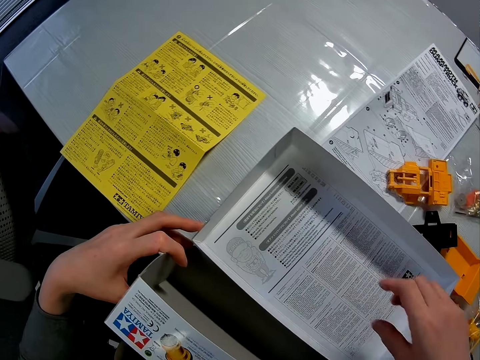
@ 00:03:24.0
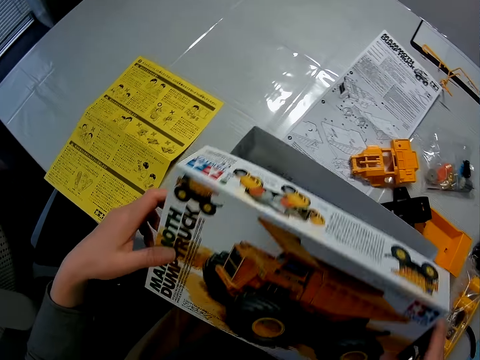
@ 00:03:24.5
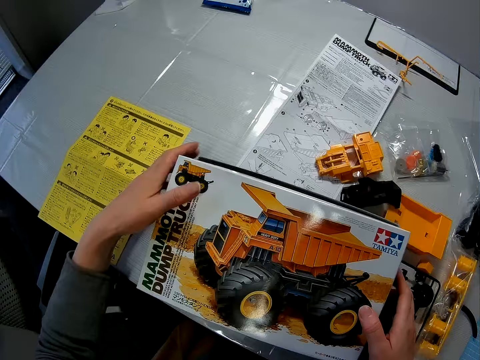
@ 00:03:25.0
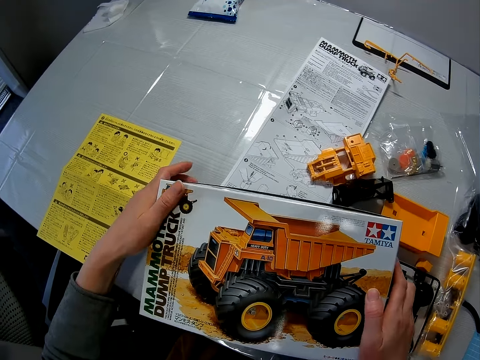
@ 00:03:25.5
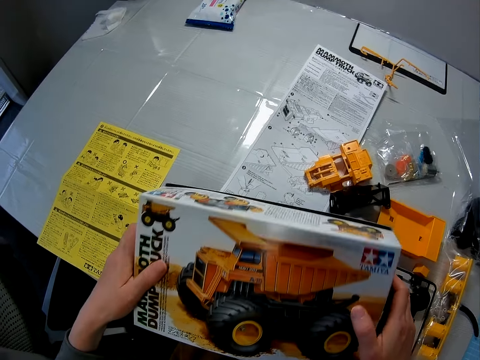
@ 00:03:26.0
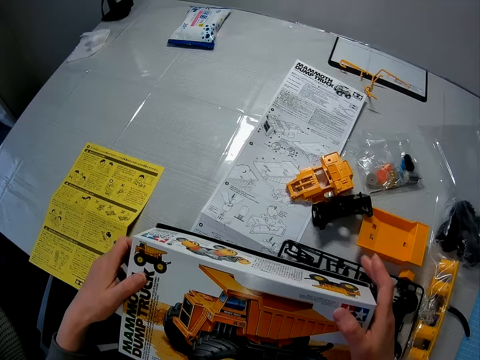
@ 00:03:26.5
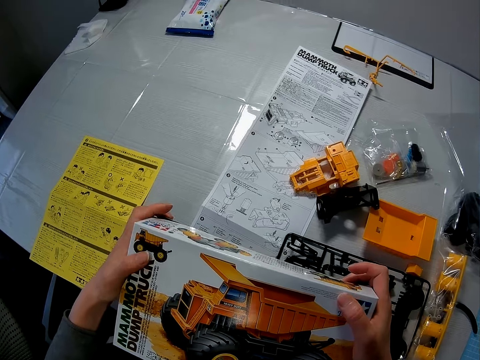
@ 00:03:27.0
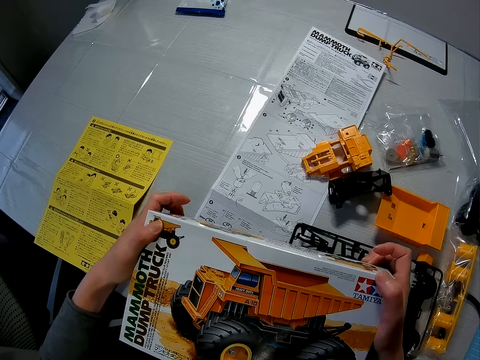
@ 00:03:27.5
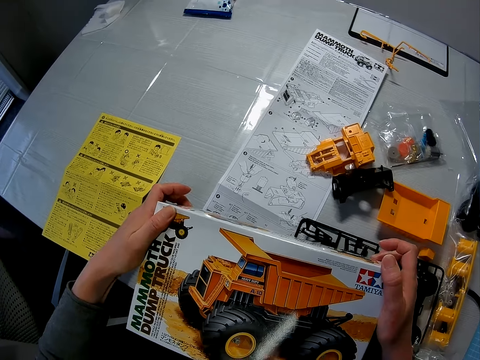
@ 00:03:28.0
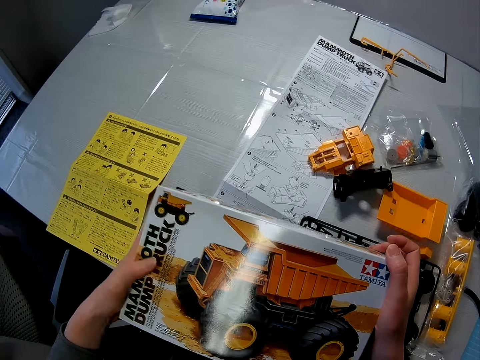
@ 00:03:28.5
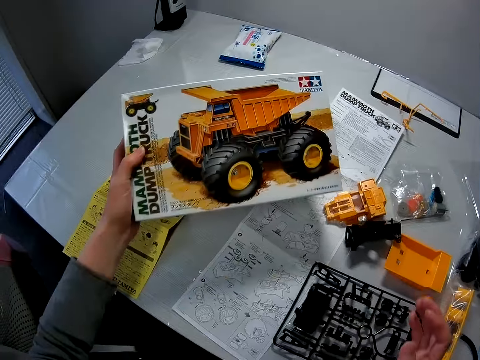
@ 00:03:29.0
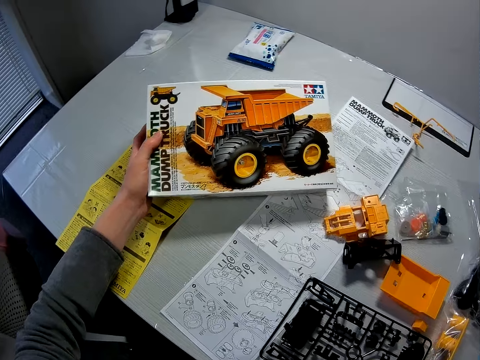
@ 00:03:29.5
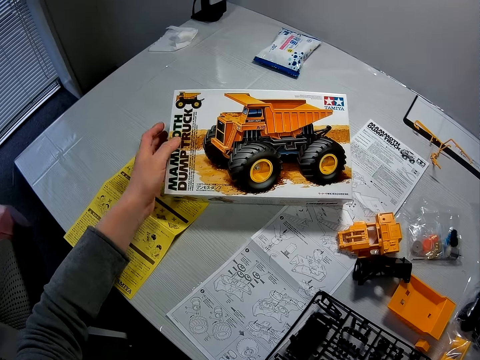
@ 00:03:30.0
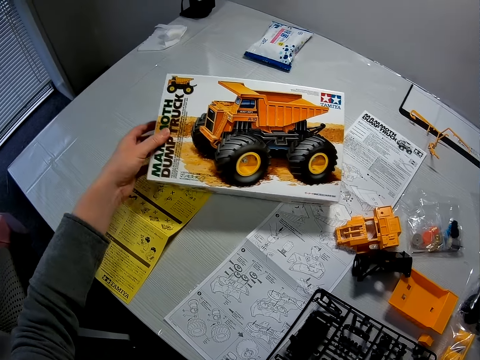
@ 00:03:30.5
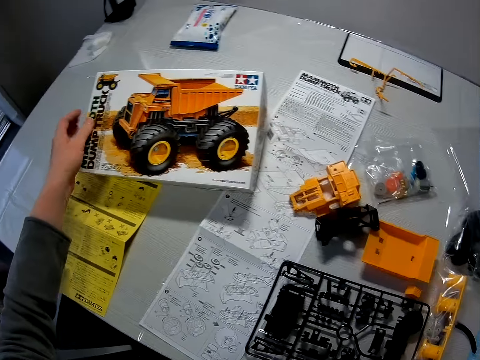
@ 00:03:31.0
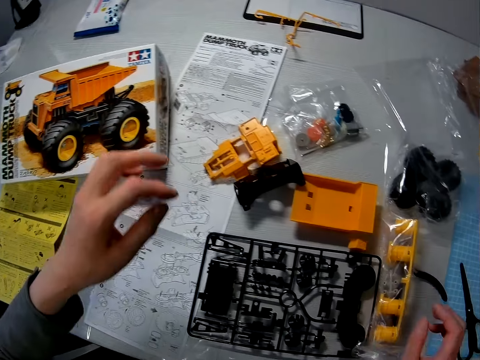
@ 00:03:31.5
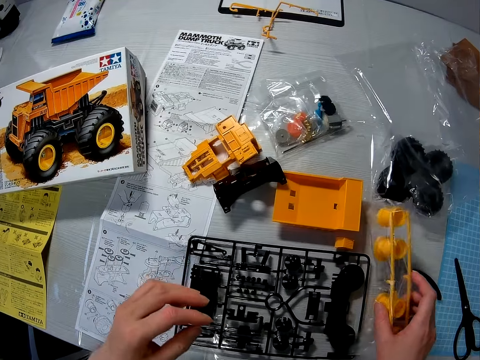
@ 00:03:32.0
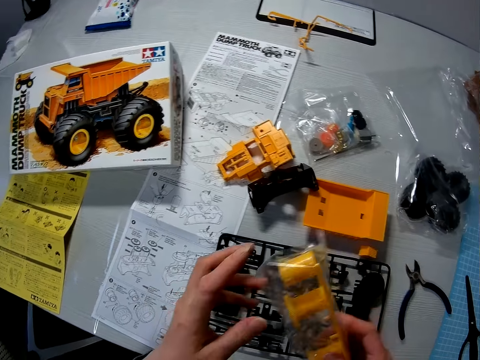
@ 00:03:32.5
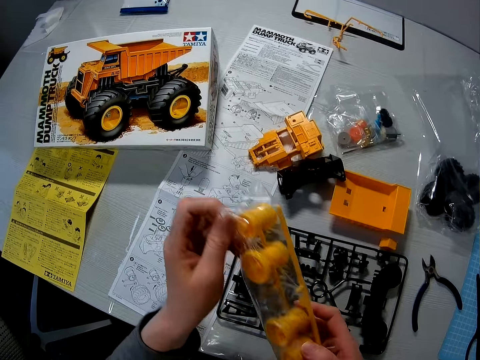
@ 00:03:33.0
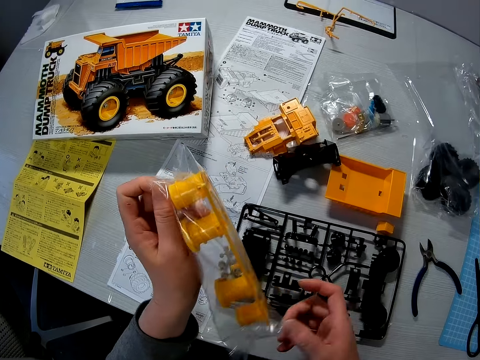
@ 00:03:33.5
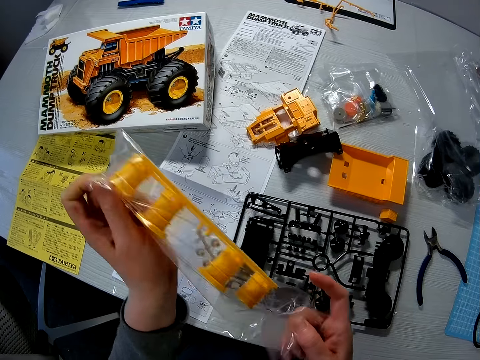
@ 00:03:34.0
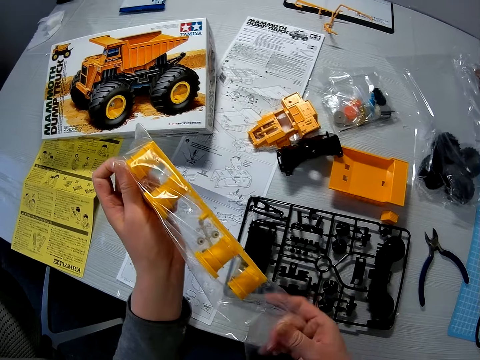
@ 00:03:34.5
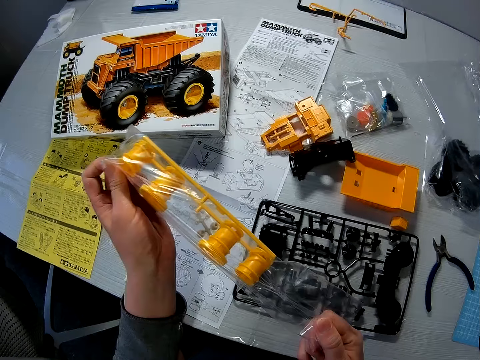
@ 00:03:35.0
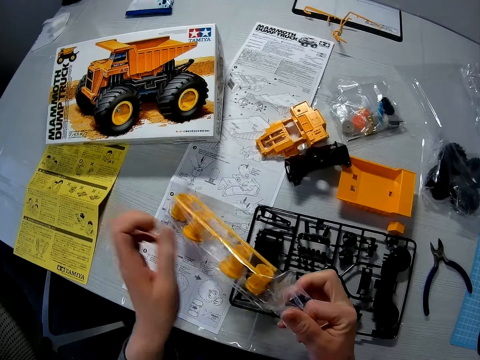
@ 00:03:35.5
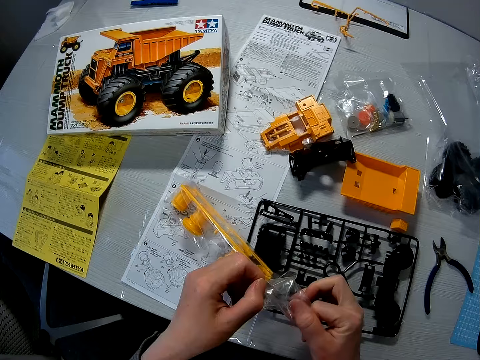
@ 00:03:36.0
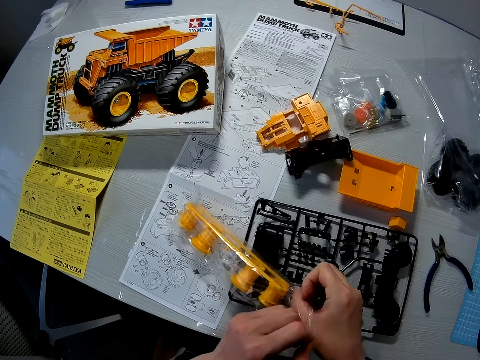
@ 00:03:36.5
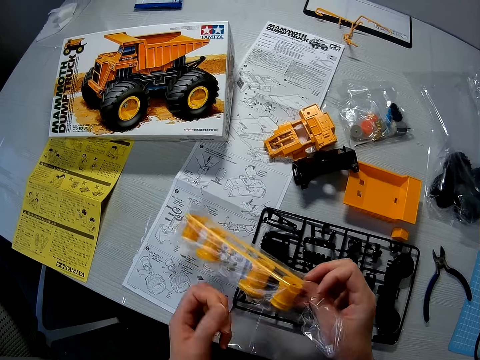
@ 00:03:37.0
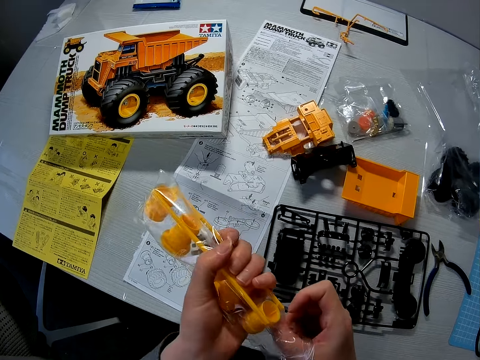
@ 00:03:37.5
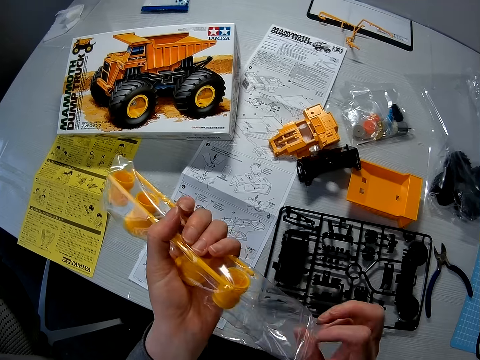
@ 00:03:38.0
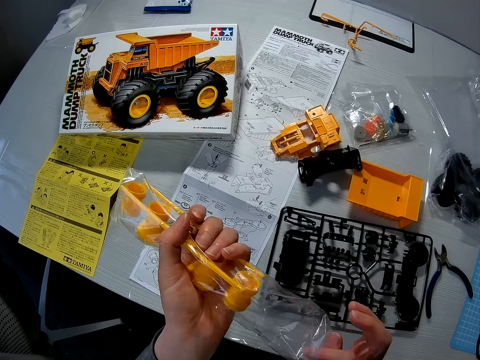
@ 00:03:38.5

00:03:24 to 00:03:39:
The camera wearer closes the carton with his hands. He puts the carton on the table with his left hand. He picks the pack of rims of the toy car with his right hand. He holds toy material. He opens a nylon of the rims of the toy truck with his hands. He removes the toy material from the nylon paper.

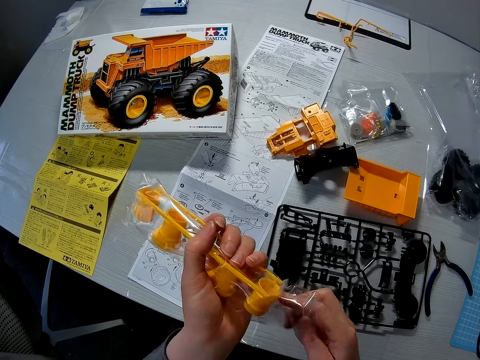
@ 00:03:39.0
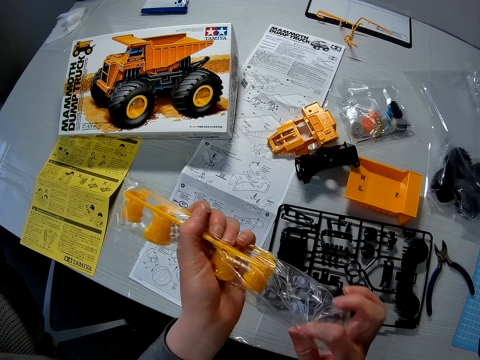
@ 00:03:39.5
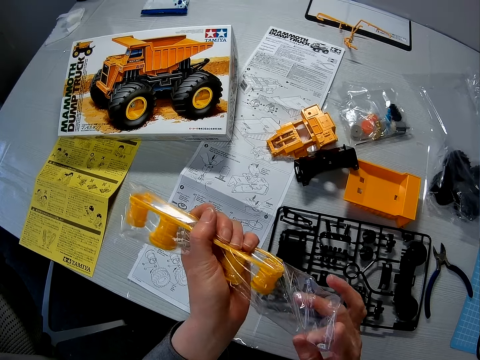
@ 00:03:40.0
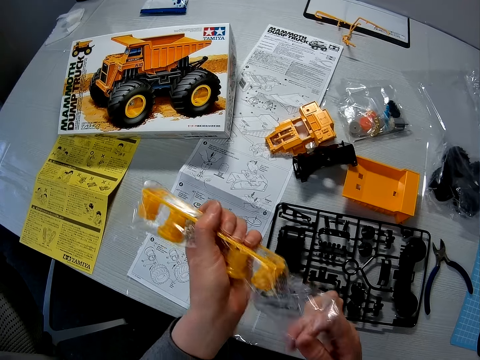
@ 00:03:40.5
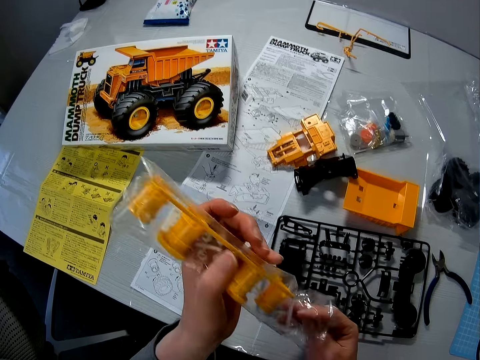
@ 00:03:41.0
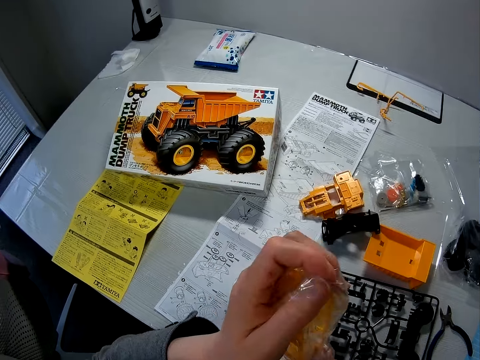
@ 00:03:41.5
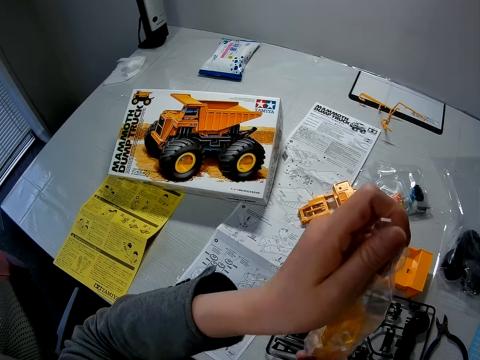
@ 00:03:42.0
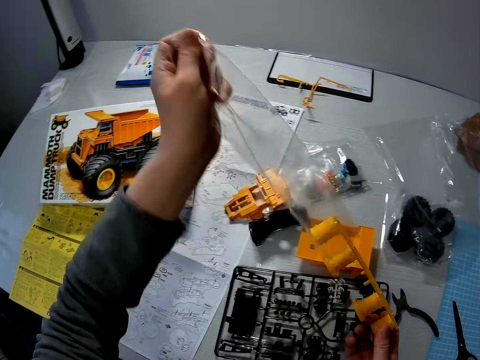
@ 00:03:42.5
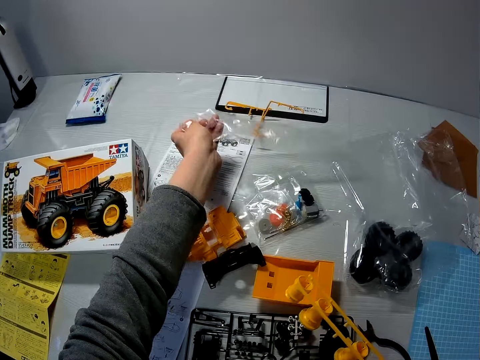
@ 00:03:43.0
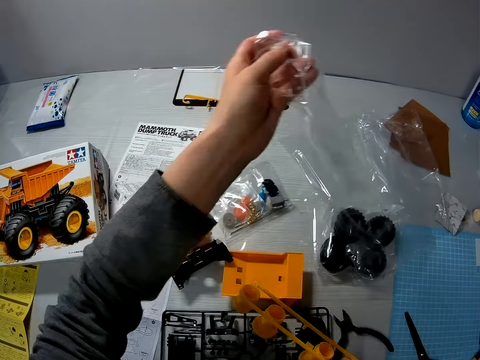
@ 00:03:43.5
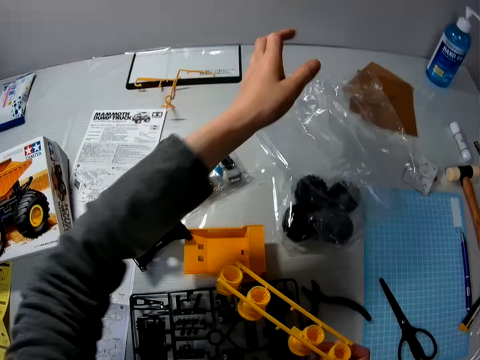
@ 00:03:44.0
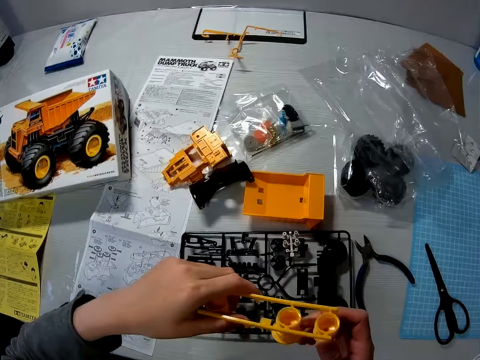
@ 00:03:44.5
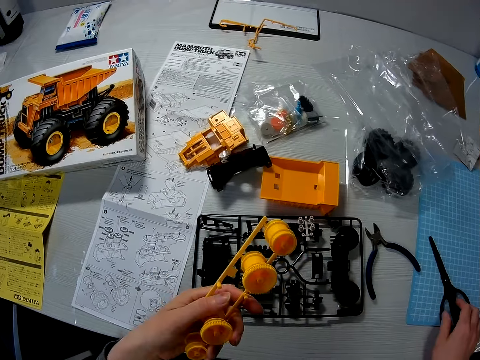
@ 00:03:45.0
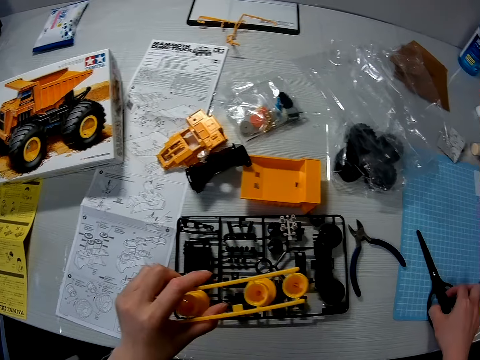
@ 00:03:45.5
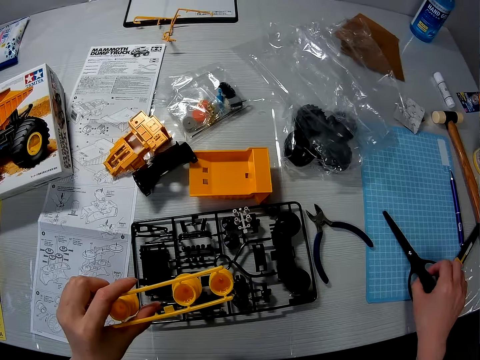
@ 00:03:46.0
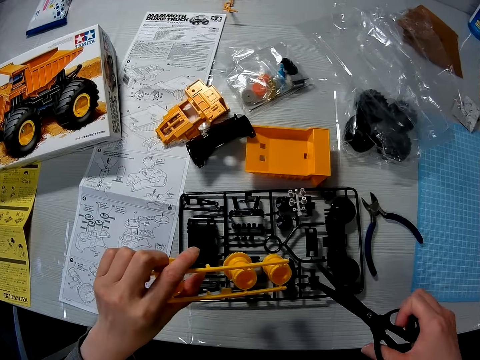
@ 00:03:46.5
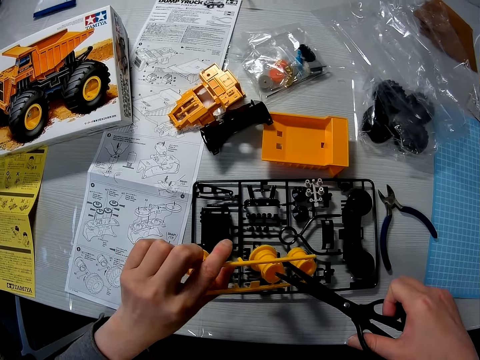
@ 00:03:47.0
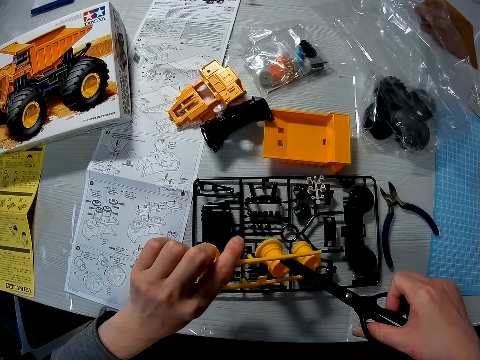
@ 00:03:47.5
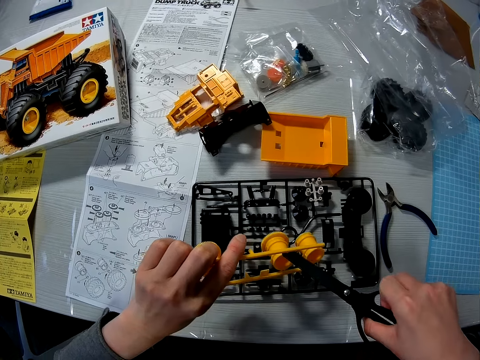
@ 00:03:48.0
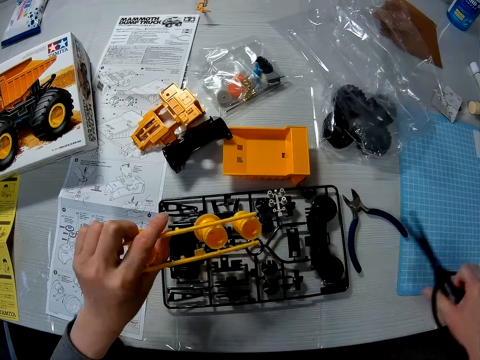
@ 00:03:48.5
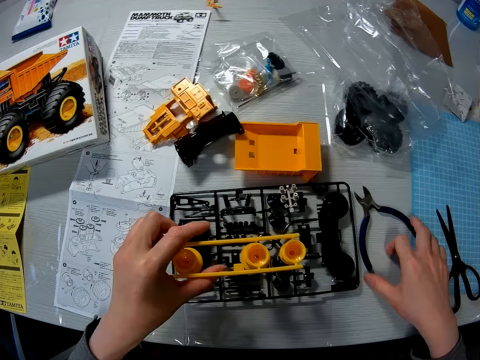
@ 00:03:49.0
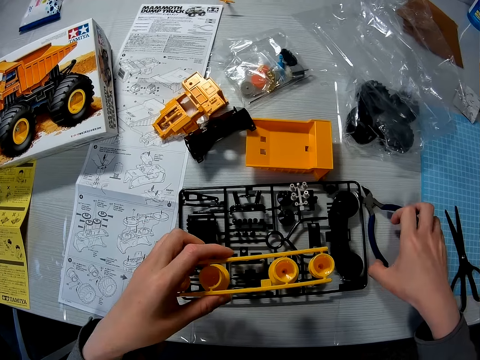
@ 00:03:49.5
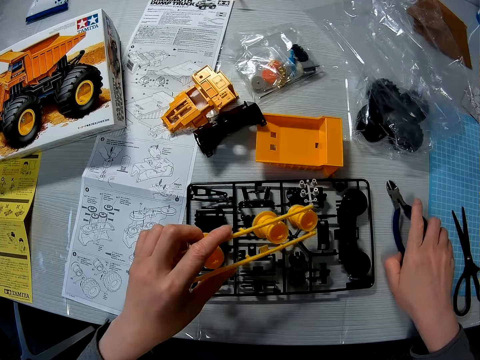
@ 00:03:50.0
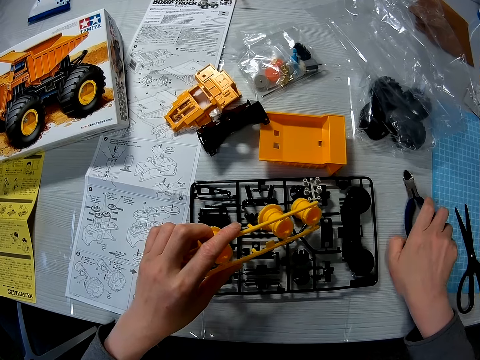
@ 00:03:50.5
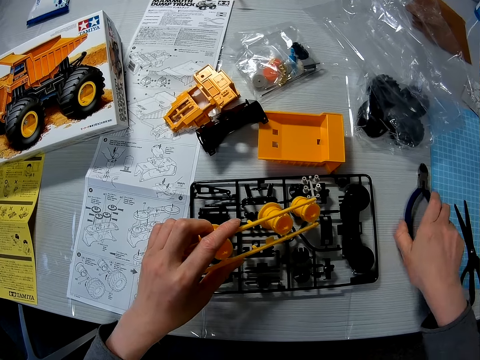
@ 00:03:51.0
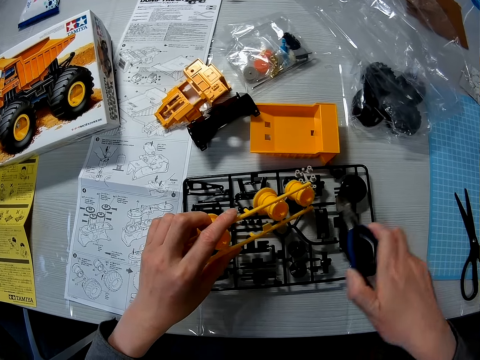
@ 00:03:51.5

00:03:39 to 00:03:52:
The camera wearer removes the nylon from the rims of the toy truck with his left hand. He puts the nylon on the table with his left hand. He passes the rims to his left hand. He picks a scissor with his right hand. He pinches the rims with the scissor. He cuts toy material. He drops the scissor on the table. He picks the plier with his right hand.
